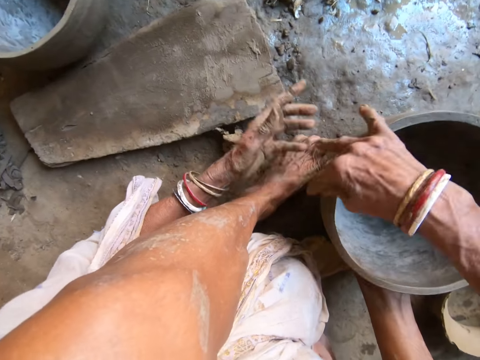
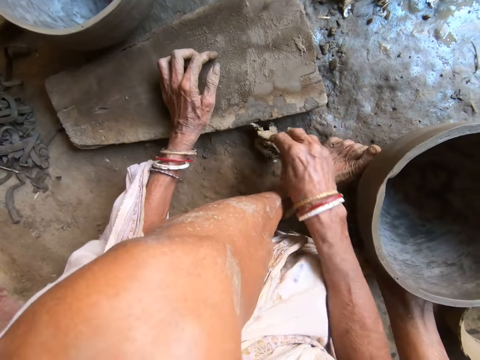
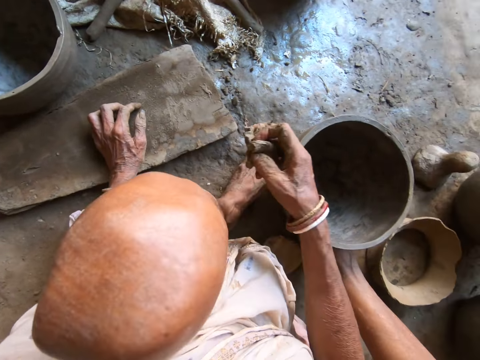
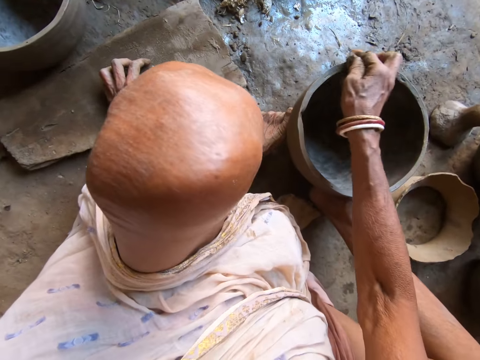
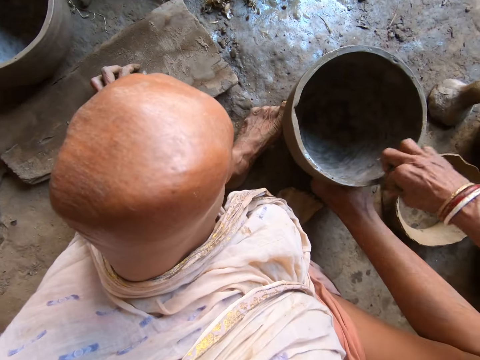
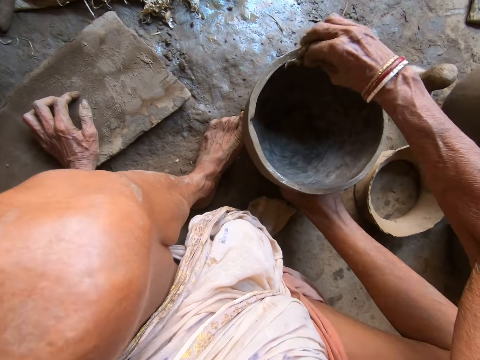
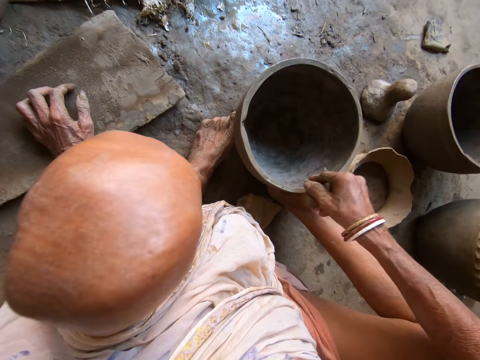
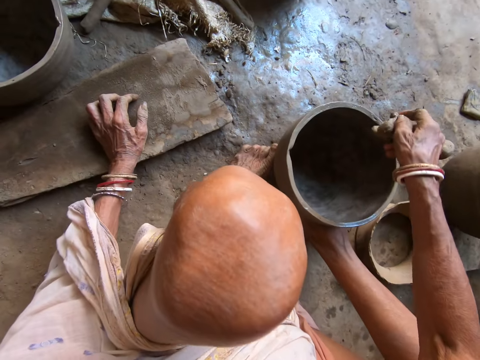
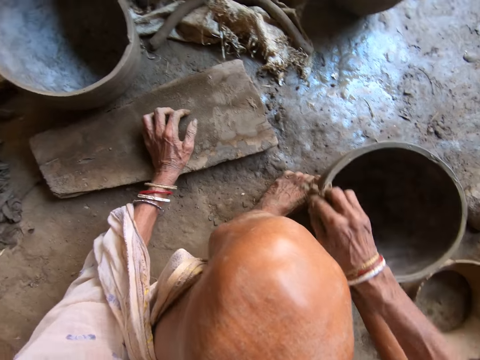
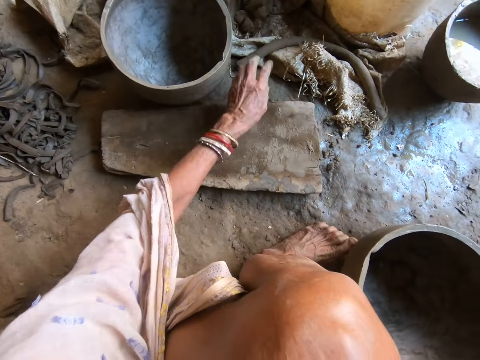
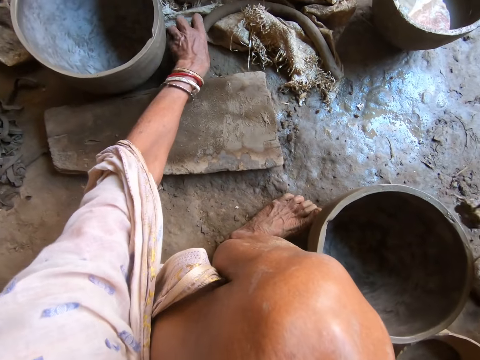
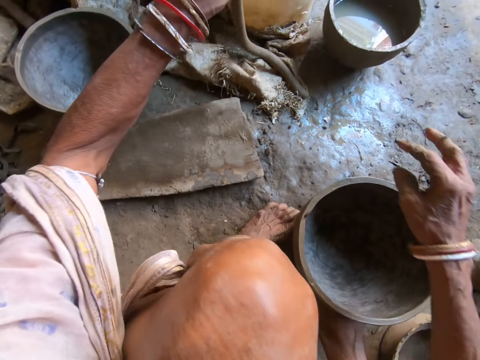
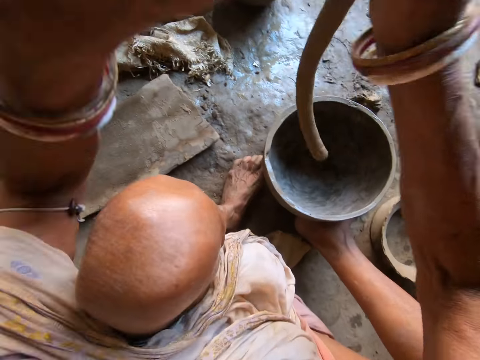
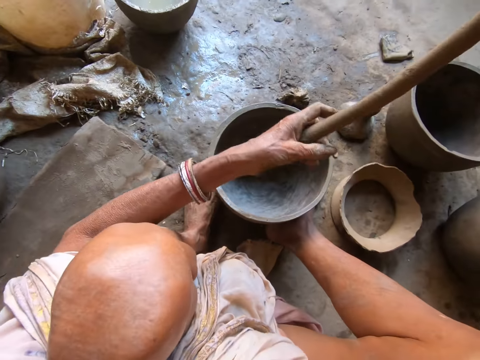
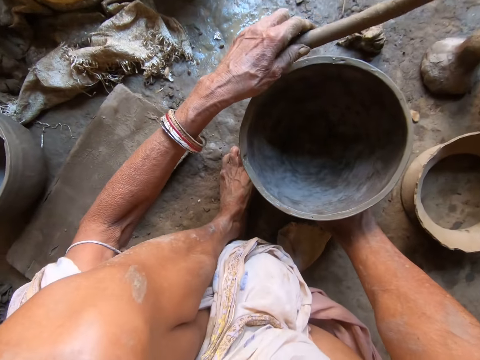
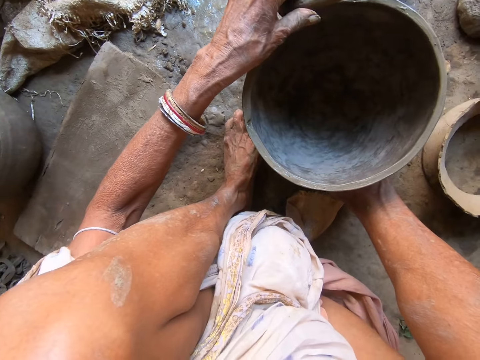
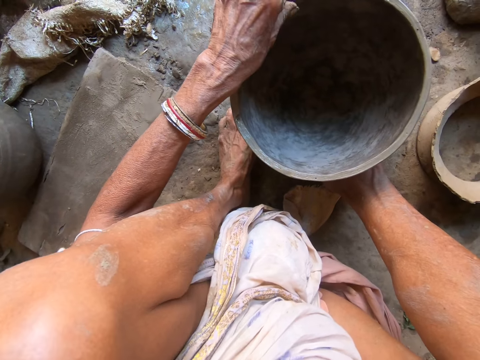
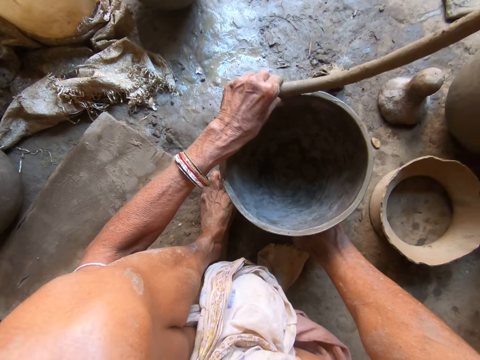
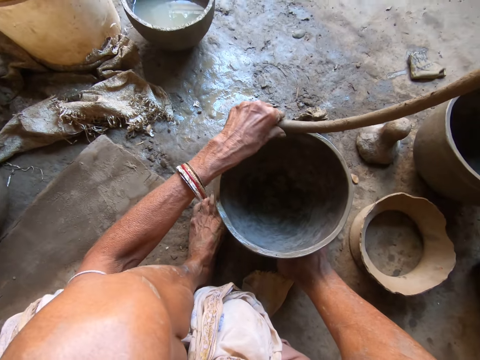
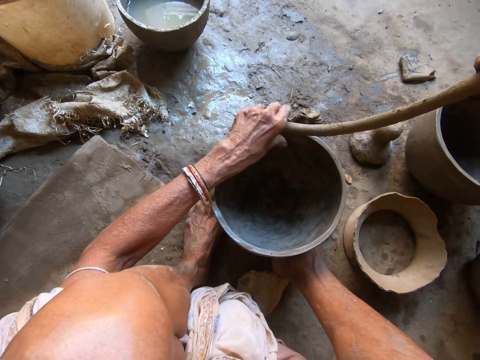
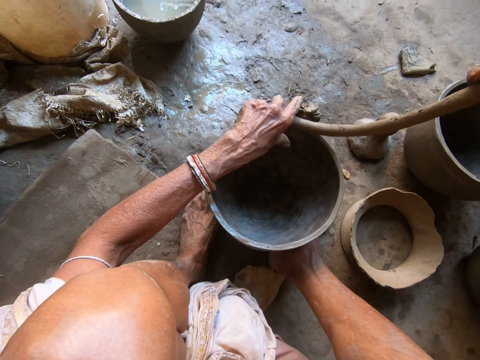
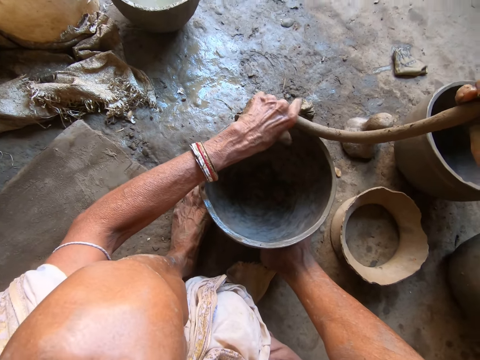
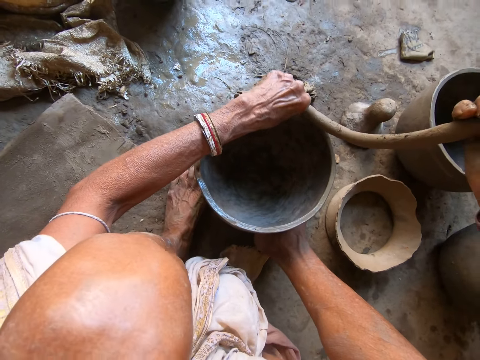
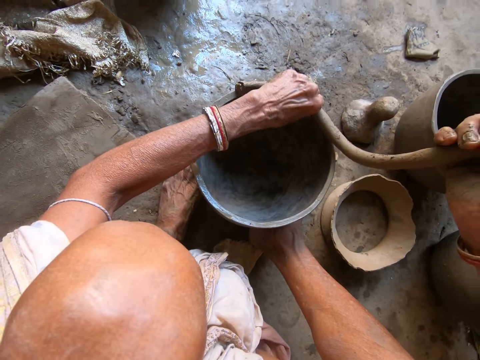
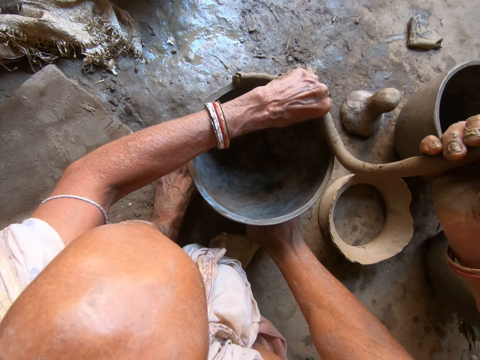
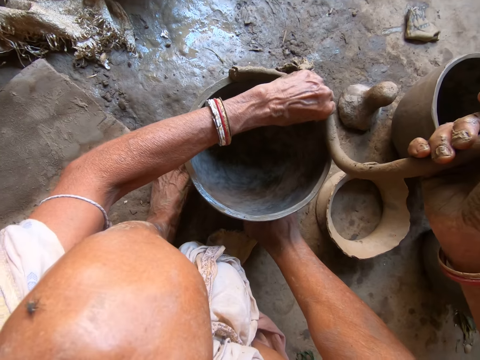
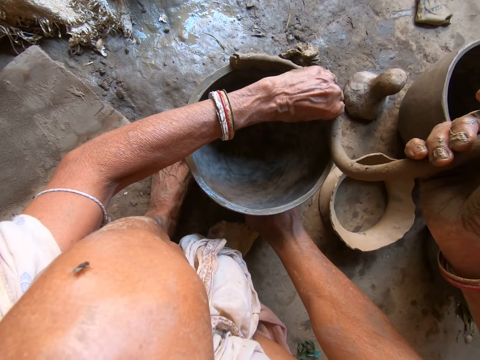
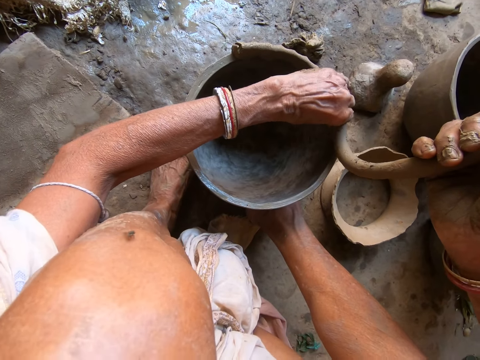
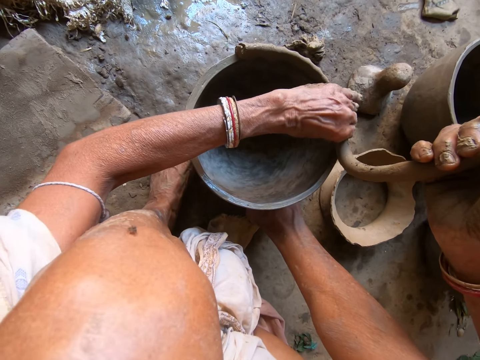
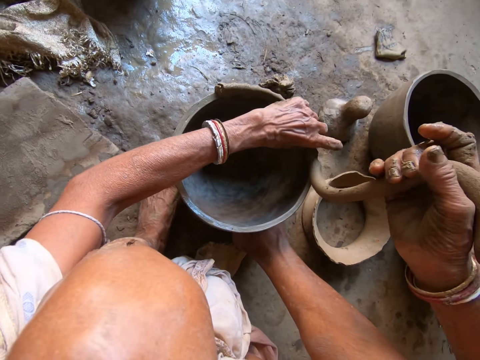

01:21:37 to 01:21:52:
The camera wearer smears the pot. She picks the sponge or mud from the floor with her right hand. She cleans the pot on the floor with the sponge in her right hand. She smears the pot. She picks long clay from the floor with her left hand. She drops the sponge on the floor with her right hand. She holds the clay with both hands. She molds the pot on the floor with the clay in both hands.

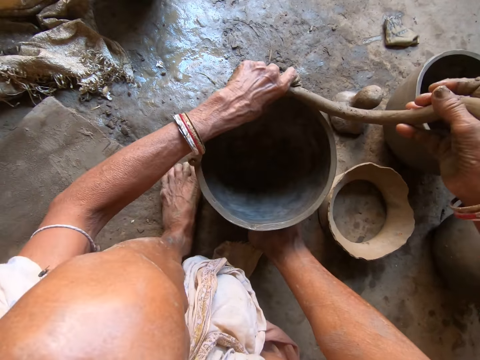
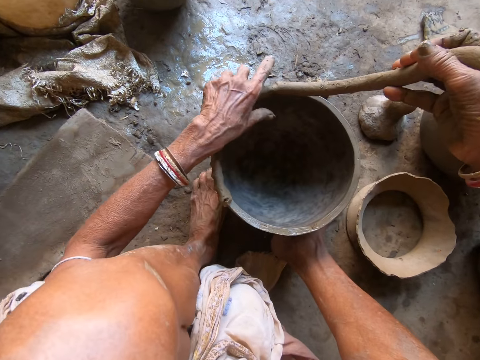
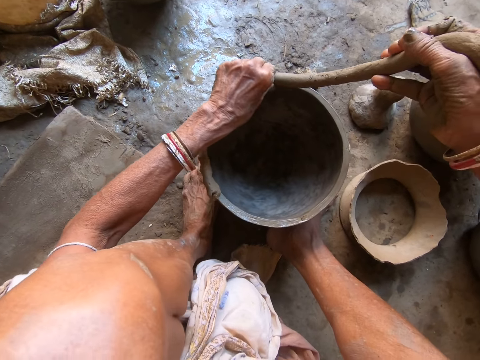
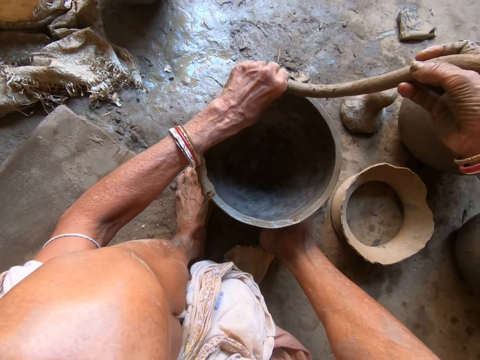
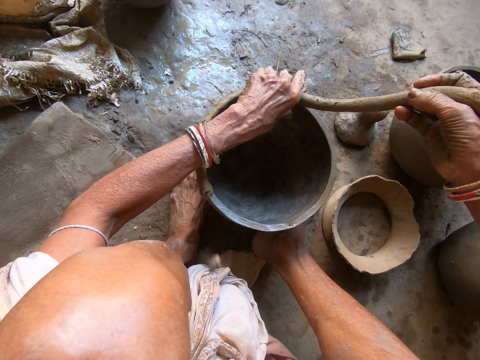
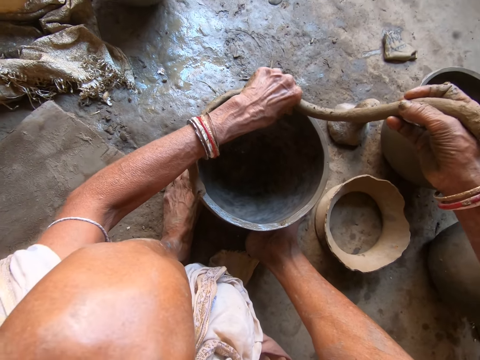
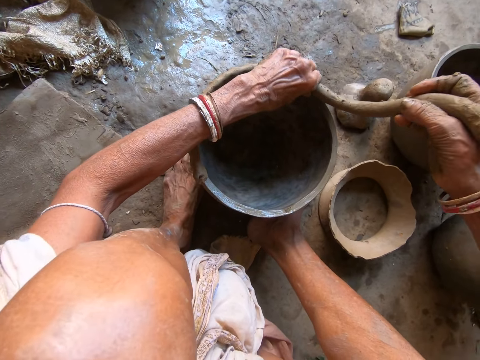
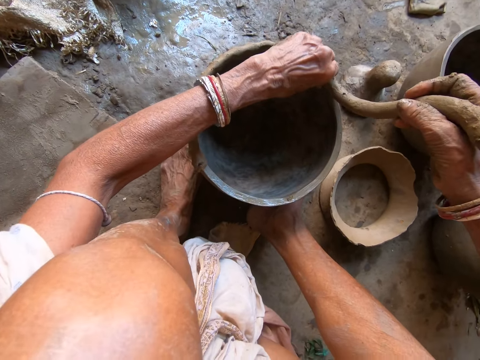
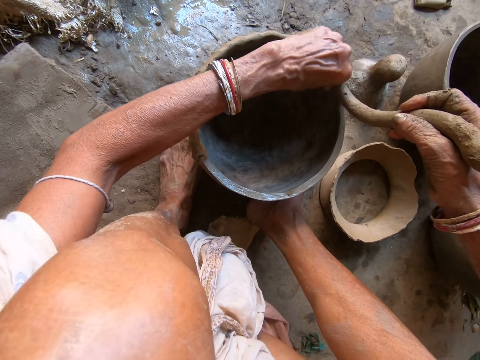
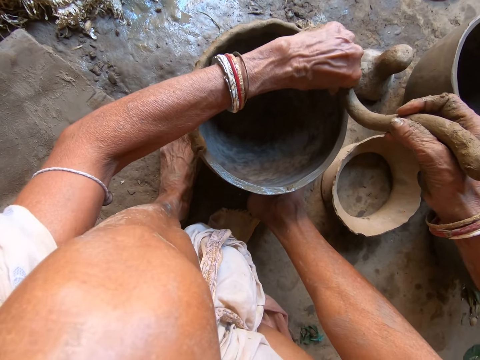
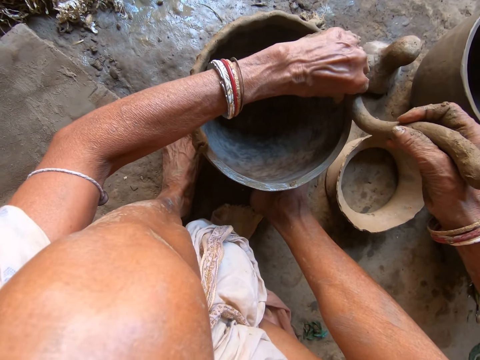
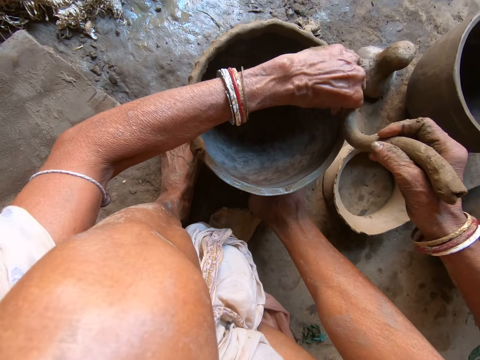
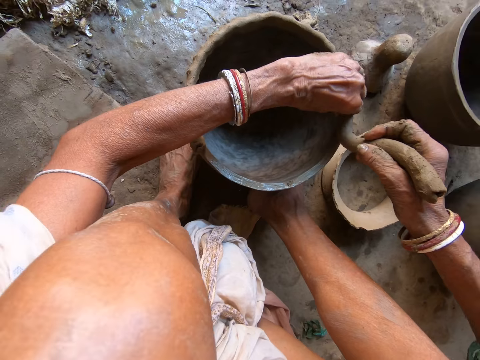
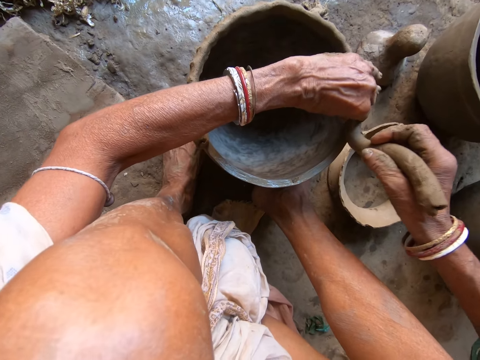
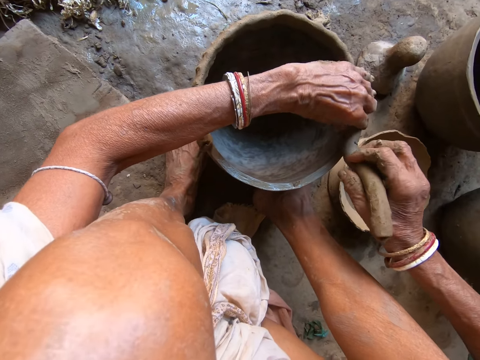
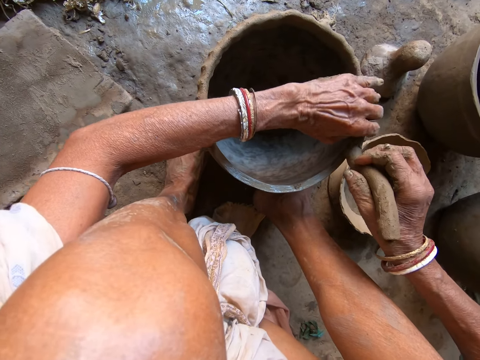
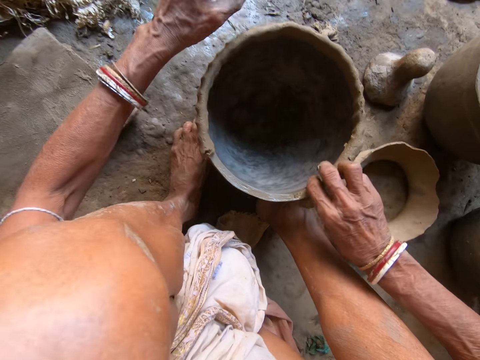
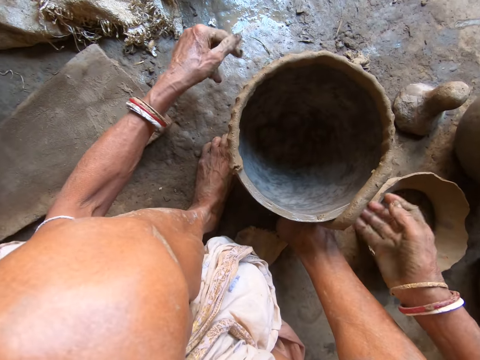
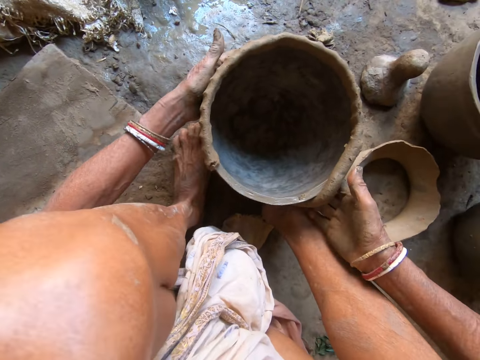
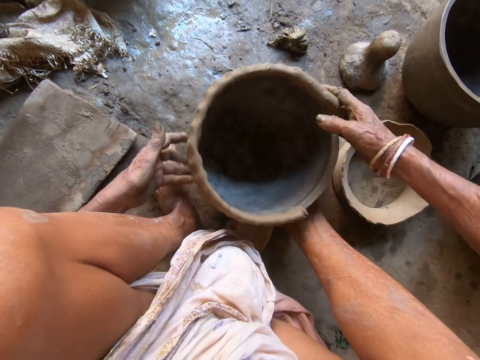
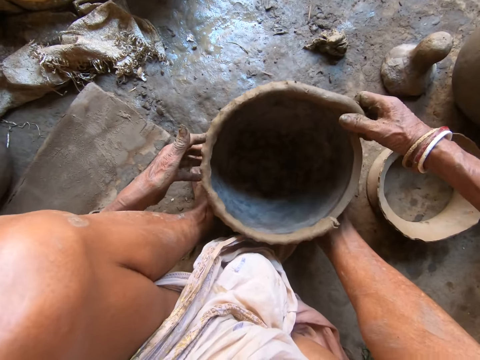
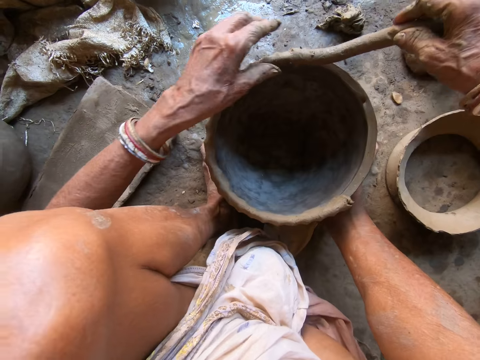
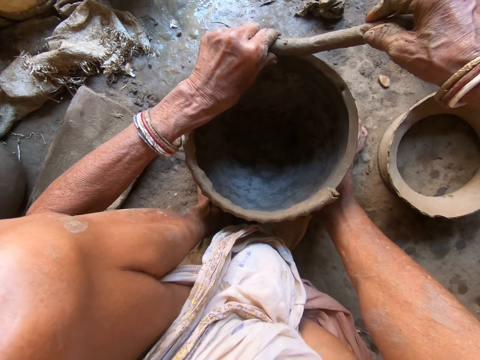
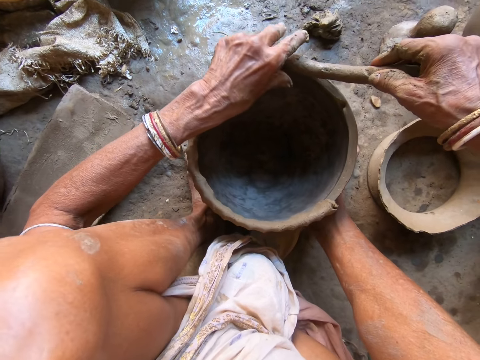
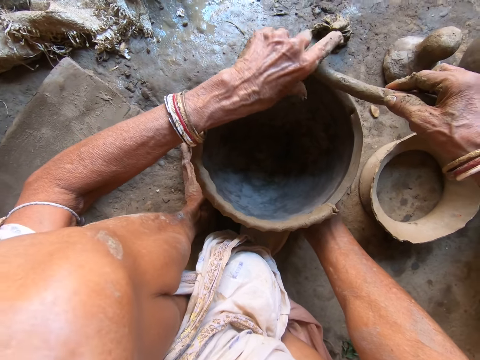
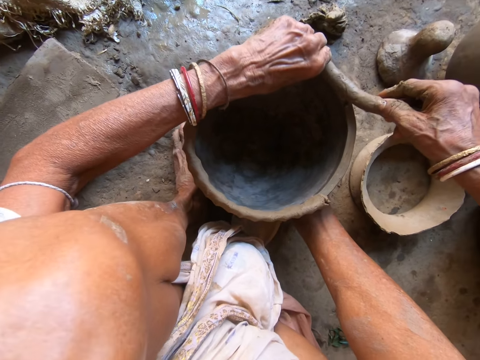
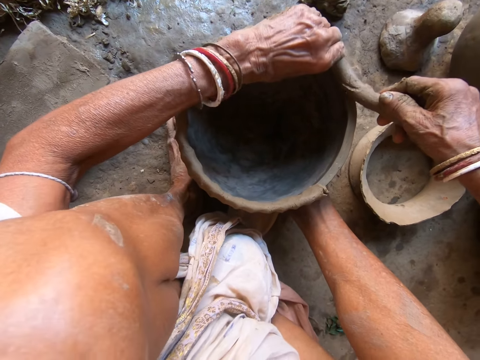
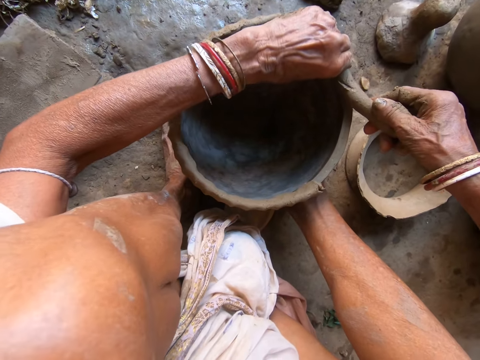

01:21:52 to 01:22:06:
The camera wearer moves the pot on the floor with both hands. They mold the pot on the floor with the clay with both hands.
